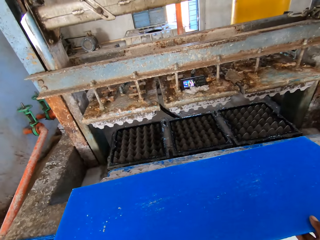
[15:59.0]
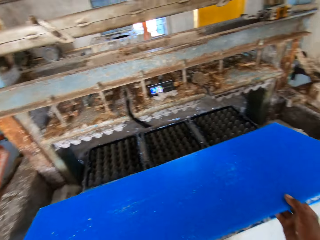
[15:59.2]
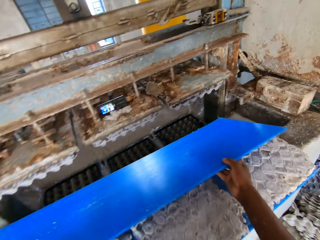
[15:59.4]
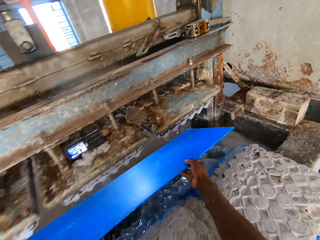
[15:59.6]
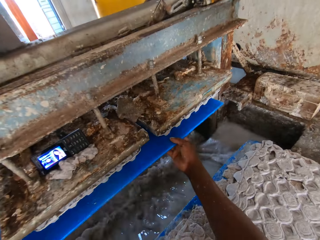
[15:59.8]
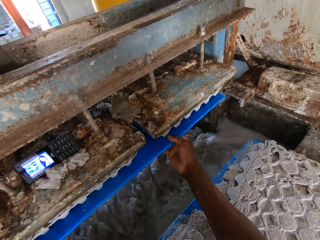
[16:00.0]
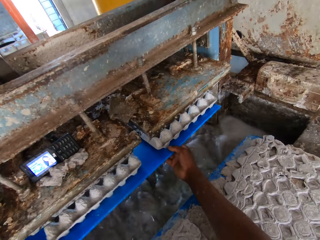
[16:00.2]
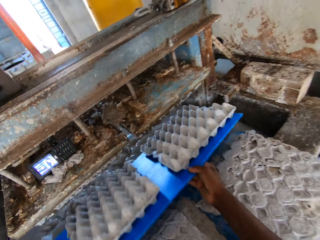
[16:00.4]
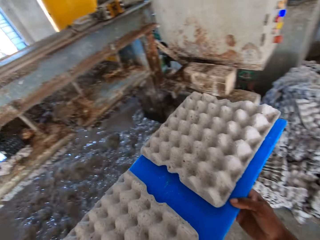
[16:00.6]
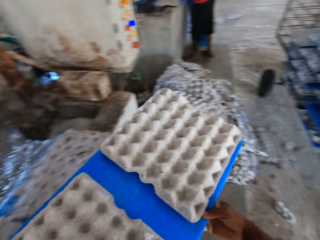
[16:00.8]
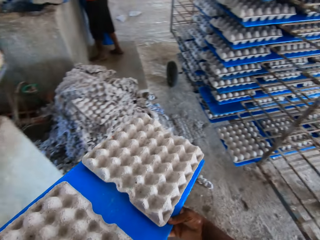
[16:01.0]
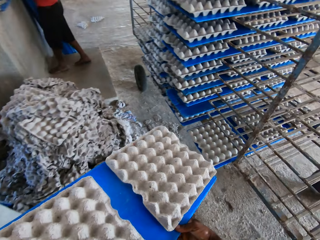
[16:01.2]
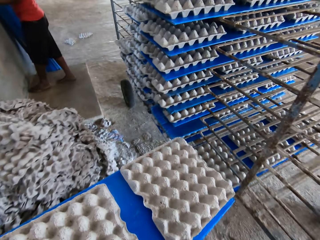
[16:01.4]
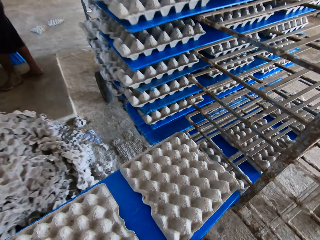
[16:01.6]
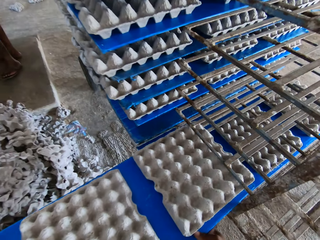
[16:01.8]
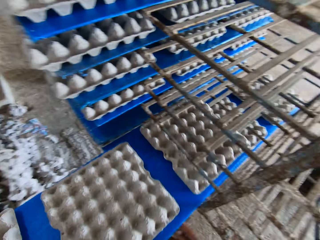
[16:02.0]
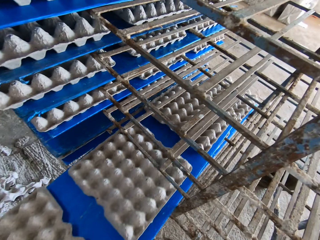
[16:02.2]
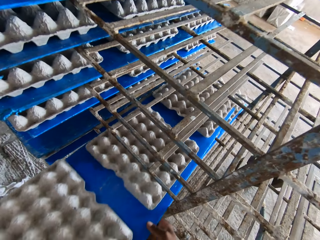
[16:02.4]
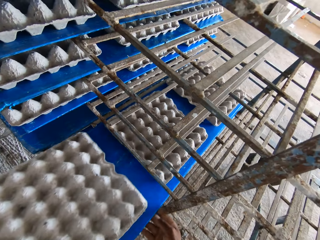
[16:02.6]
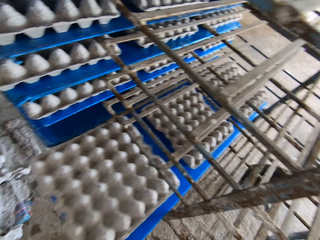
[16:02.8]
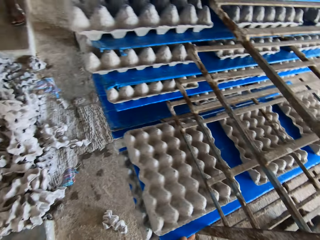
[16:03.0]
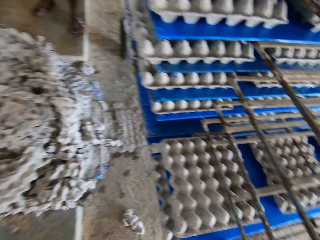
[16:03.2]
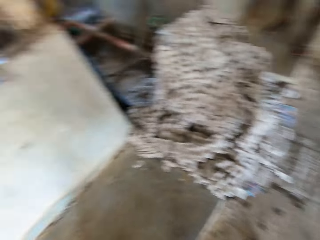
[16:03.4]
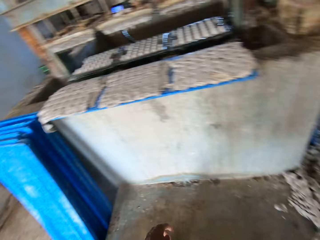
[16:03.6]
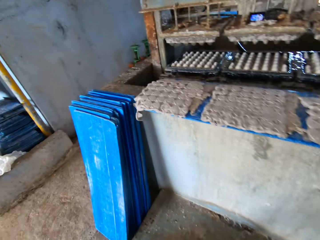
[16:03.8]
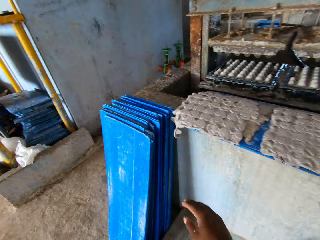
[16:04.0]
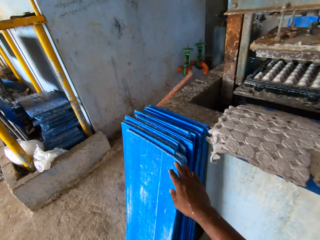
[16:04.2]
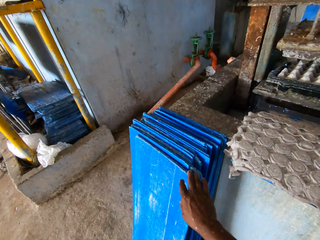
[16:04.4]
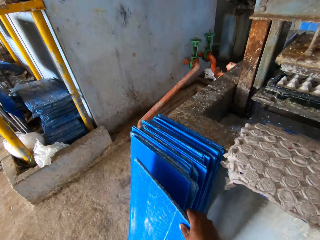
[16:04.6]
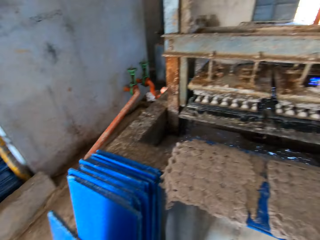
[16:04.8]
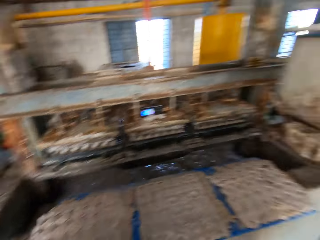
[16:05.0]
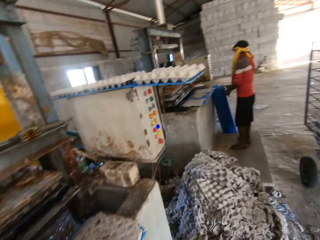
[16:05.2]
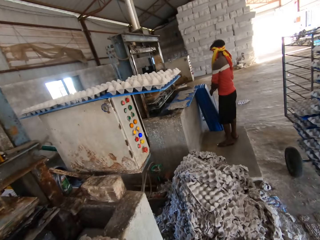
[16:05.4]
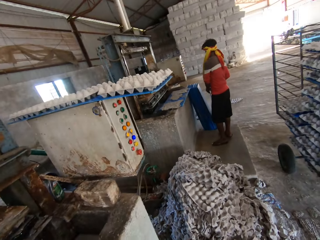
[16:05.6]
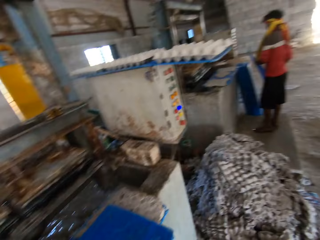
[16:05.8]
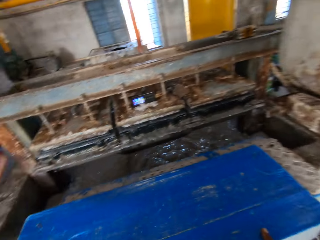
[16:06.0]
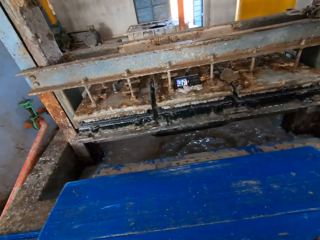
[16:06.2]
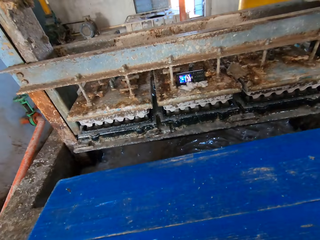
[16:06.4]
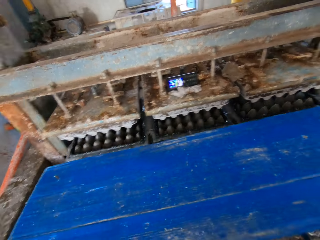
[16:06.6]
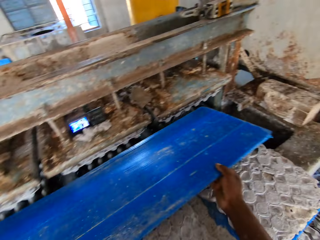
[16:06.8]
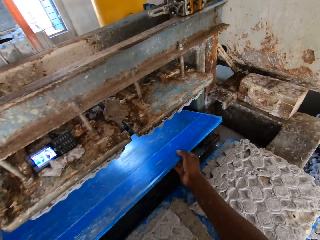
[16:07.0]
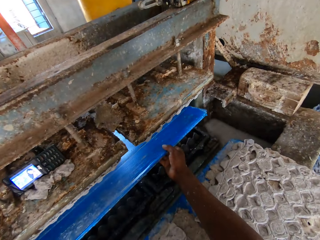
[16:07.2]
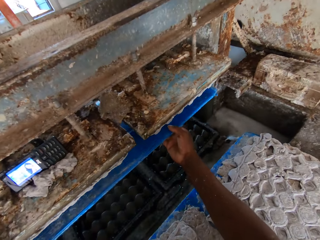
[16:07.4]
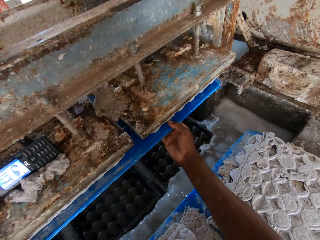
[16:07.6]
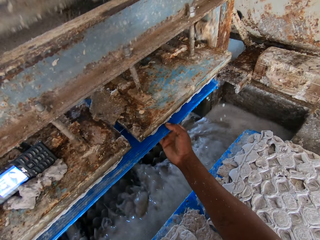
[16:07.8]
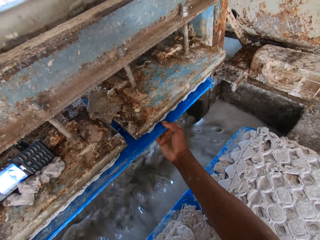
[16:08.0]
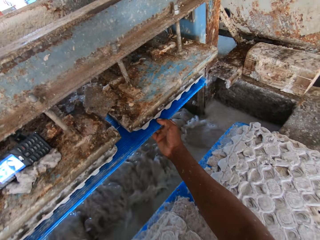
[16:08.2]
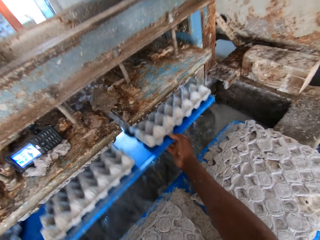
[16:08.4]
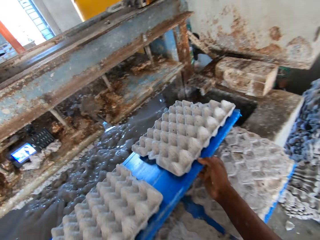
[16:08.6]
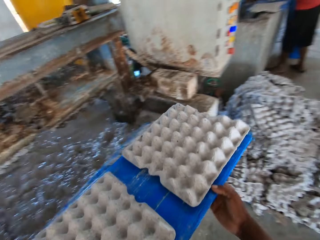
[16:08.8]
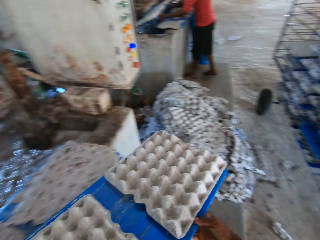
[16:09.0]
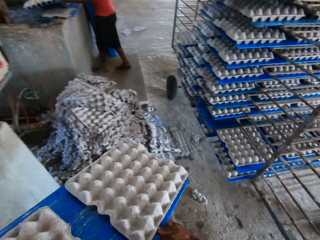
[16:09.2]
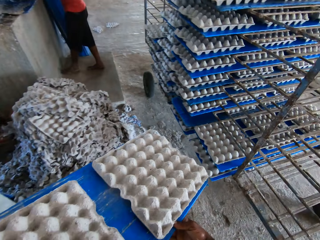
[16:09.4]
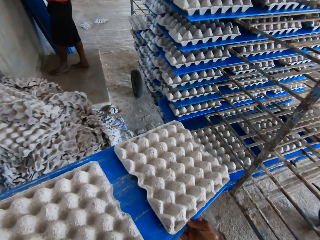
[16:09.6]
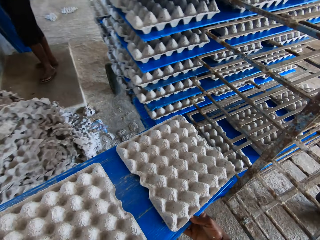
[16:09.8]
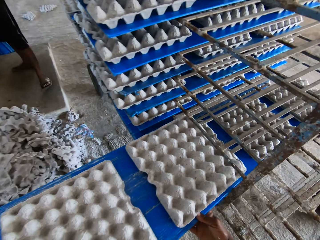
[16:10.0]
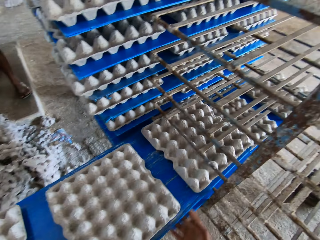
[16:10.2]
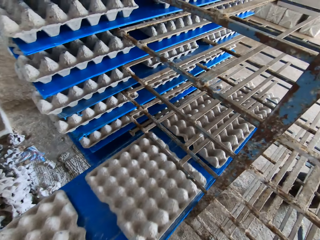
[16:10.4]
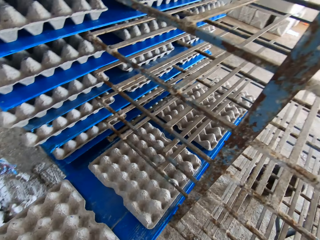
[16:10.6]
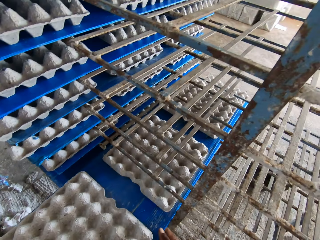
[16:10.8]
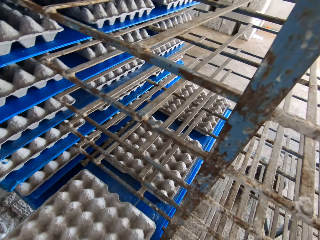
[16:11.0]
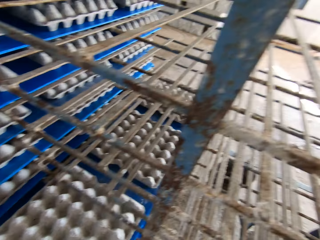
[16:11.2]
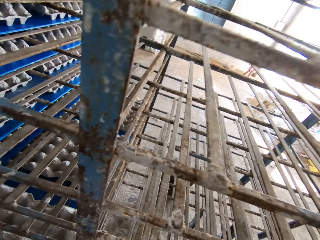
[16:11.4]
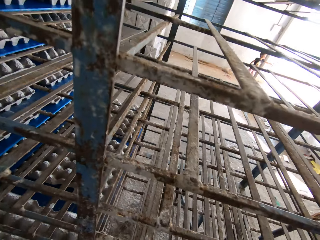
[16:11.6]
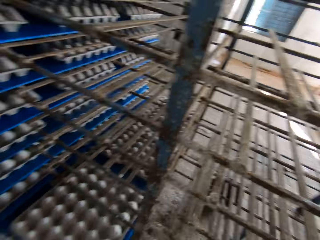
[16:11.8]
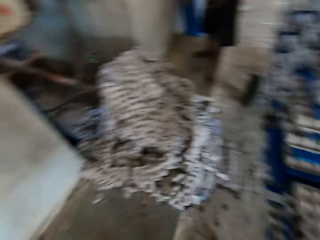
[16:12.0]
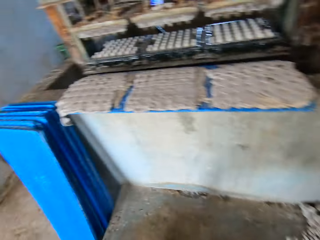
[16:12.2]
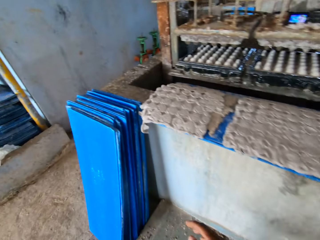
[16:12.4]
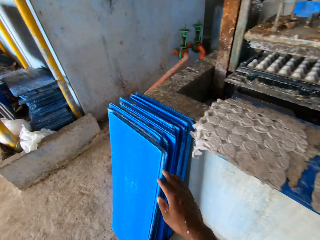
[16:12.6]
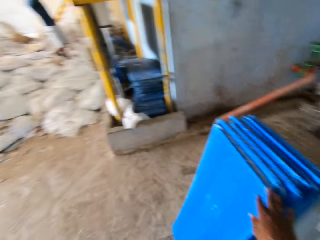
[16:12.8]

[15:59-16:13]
The camera wearer places the tray or cardboard in both hands in the crate making machine. He removes the cardboard with egg tray from the machine. He places the tray in both hands on the shelf in the trolley. He picks up a tray on the floor with his right hand. He places the tray in both hands in the crate making machine. He removes the cardboard with egg tray from the machine. He places the tray in both hands on the shelf in the trolley.

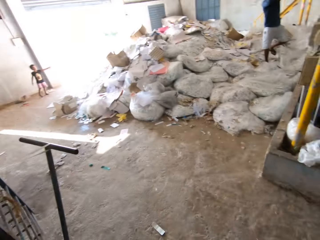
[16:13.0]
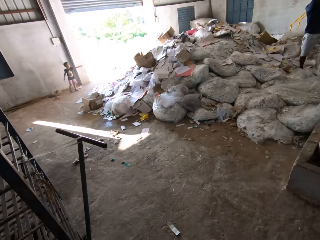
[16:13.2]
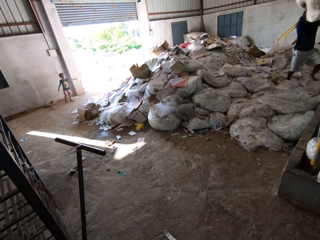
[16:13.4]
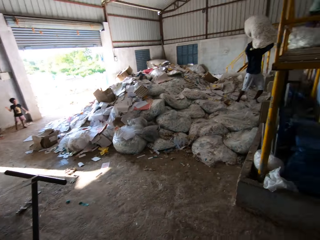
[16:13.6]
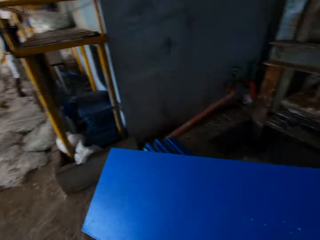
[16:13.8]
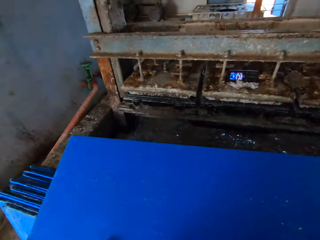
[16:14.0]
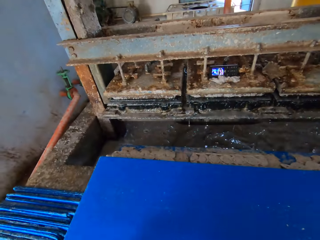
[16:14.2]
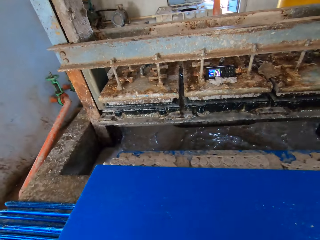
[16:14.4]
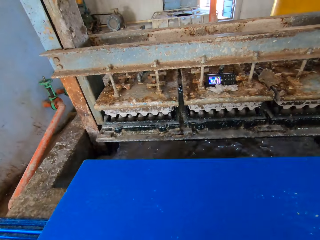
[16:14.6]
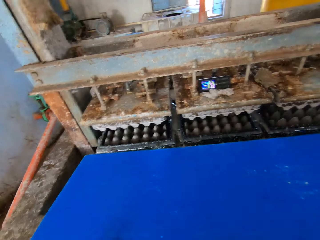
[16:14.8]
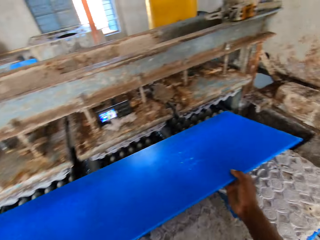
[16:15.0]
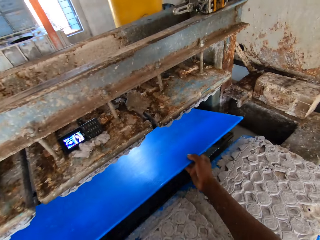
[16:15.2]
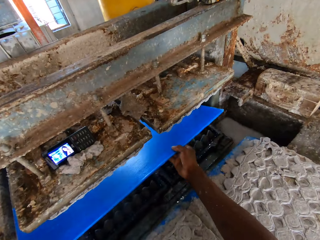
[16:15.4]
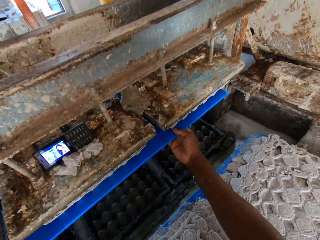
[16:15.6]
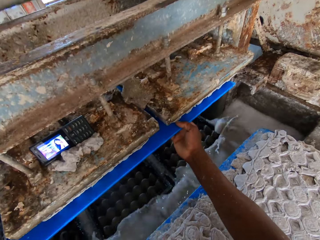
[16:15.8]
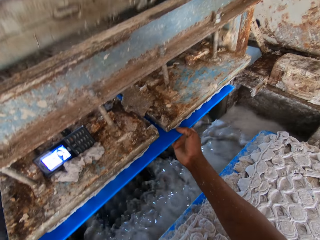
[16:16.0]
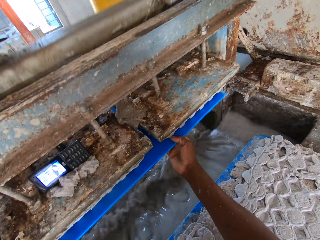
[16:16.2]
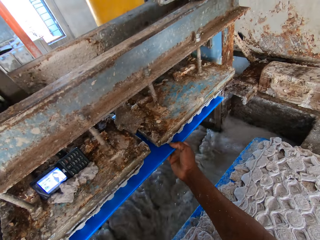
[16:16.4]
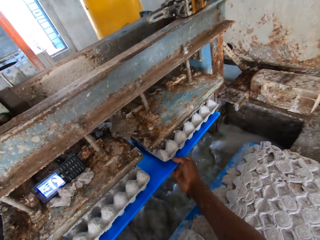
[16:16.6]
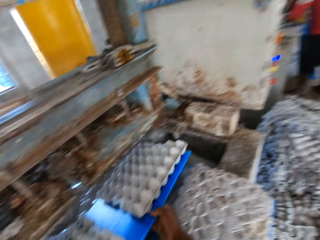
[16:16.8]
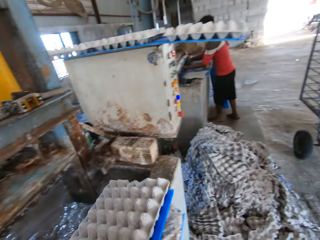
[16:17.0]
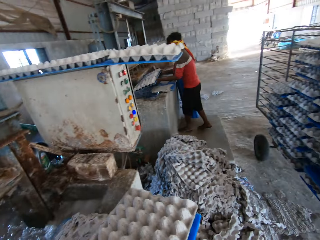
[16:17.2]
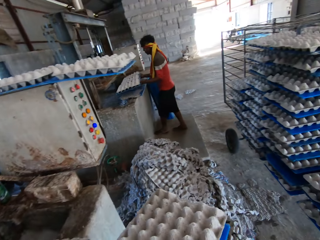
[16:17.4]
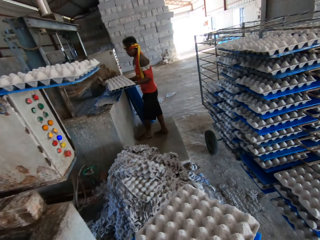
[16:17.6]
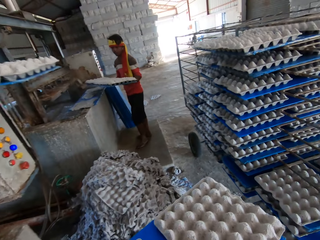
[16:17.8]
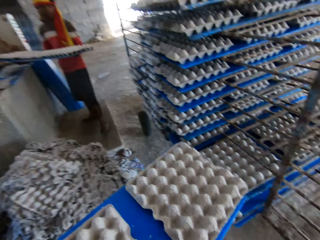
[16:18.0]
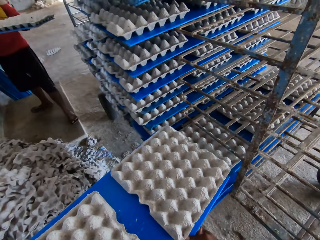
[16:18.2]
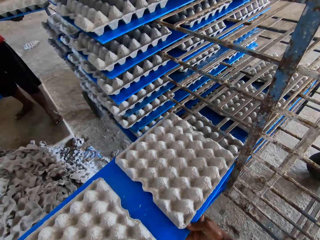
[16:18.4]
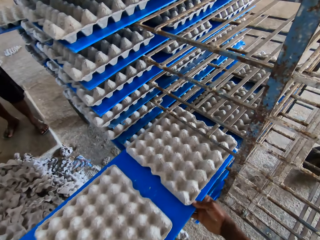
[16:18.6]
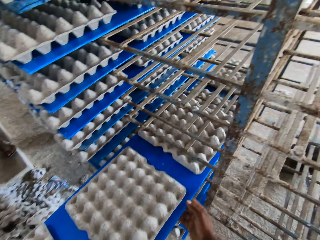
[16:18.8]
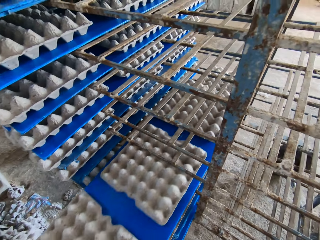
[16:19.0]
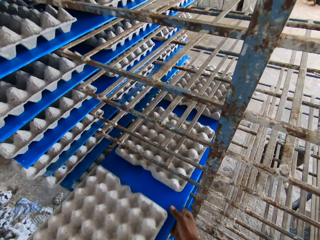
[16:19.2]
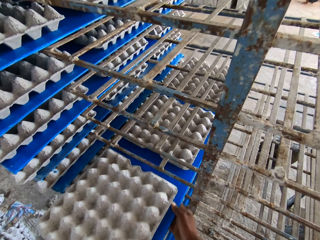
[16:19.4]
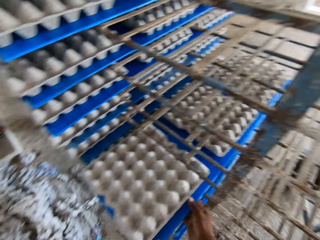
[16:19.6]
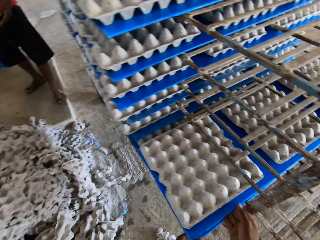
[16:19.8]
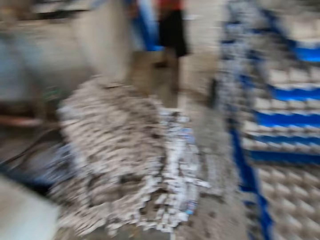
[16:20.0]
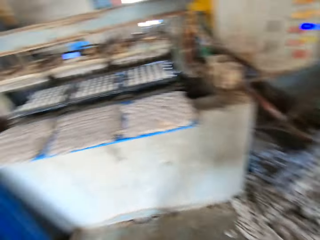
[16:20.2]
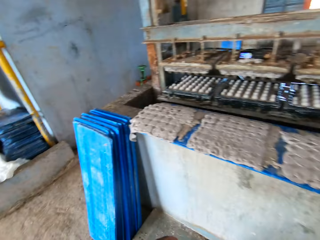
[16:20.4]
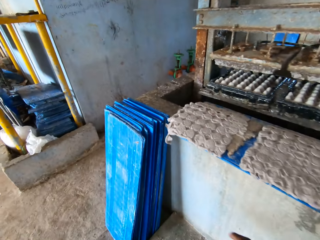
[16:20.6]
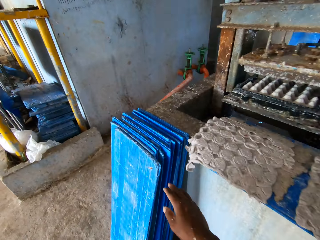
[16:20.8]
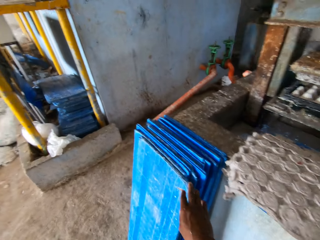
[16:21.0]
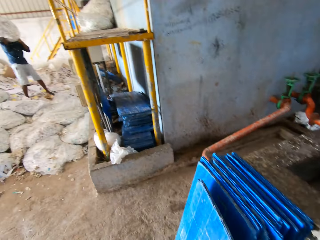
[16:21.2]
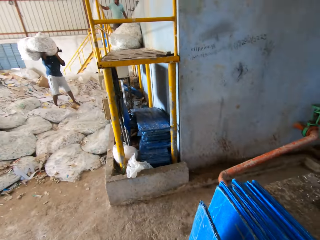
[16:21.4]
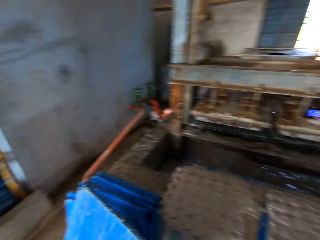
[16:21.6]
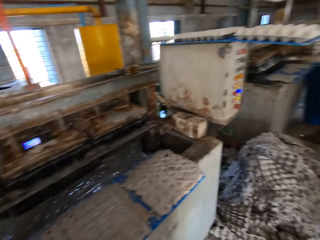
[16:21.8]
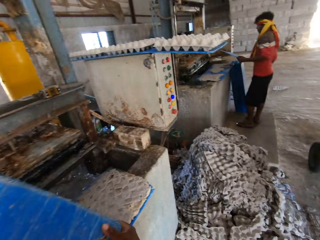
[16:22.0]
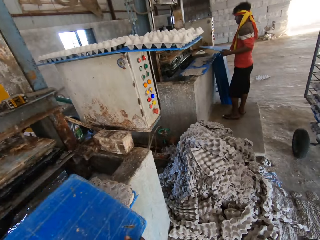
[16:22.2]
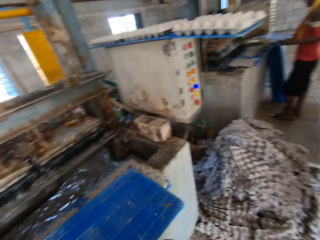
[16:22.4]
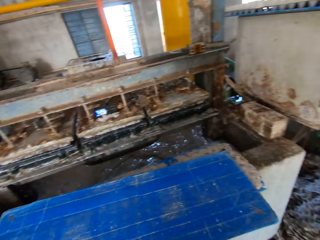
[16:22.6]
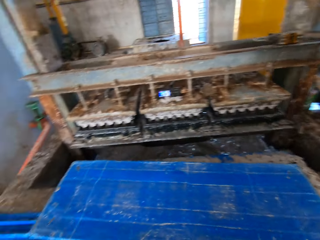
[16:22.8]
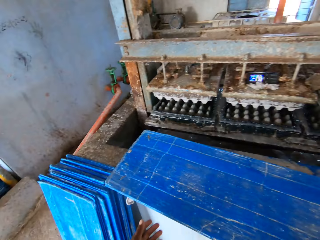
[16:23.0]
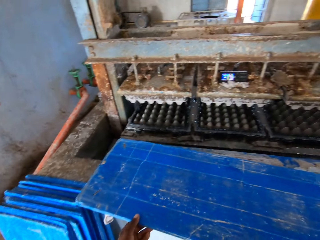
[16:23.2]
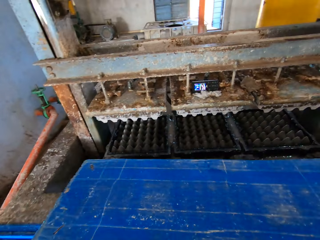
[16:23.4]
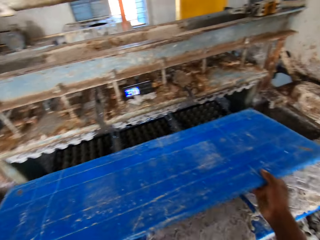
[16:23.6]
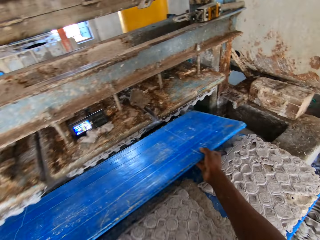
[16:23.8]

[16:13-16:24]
The camera wearer picks up a tray or cardboard on the floor with his left hand. He places the tray in both hands in the crate making machine. He removes the cardboard with egg tray from the machine. A man places a tray in both hands in the trolley. The camera wearer places the tray in both hands on the shelf in the trolley. He picks up a tray on the floor with his left hand.
